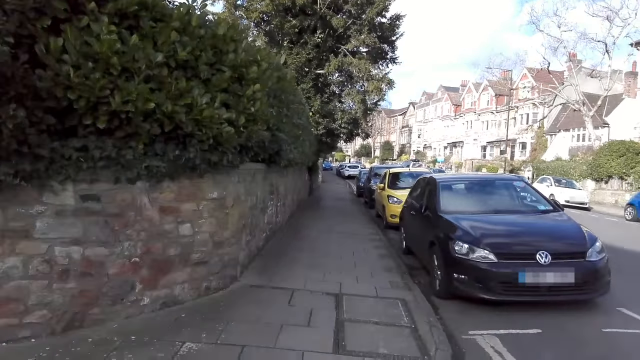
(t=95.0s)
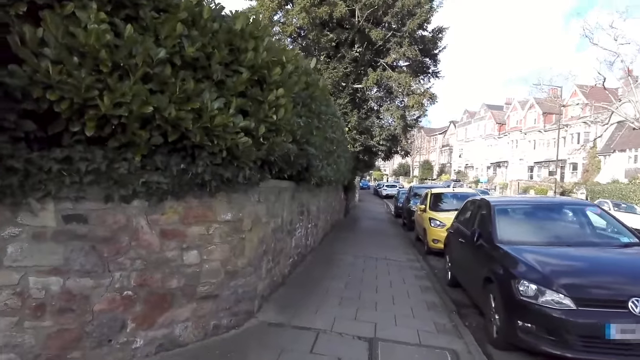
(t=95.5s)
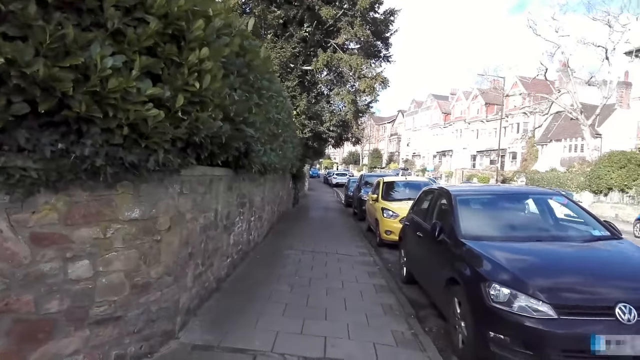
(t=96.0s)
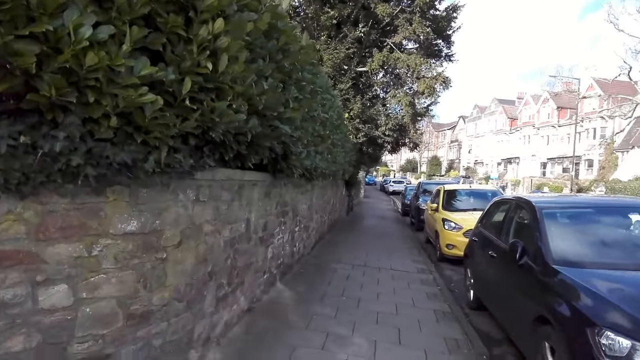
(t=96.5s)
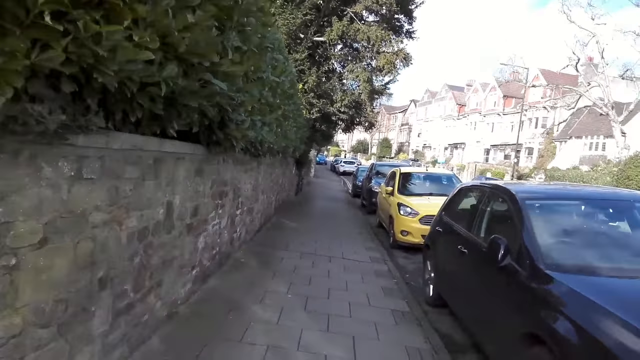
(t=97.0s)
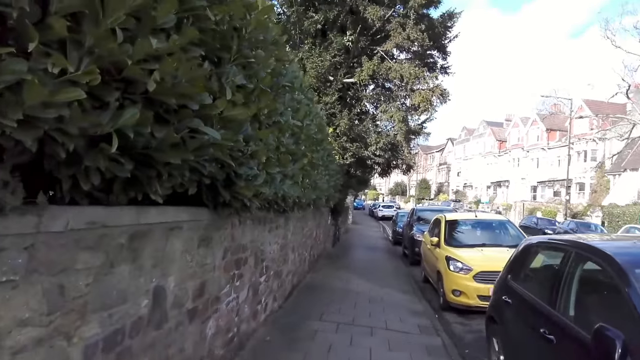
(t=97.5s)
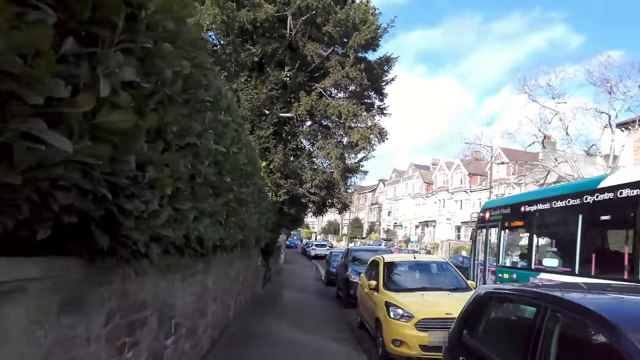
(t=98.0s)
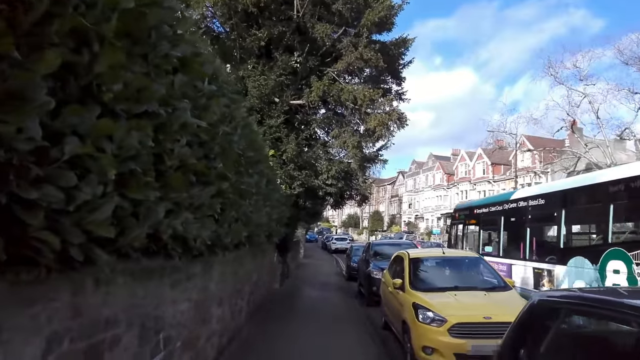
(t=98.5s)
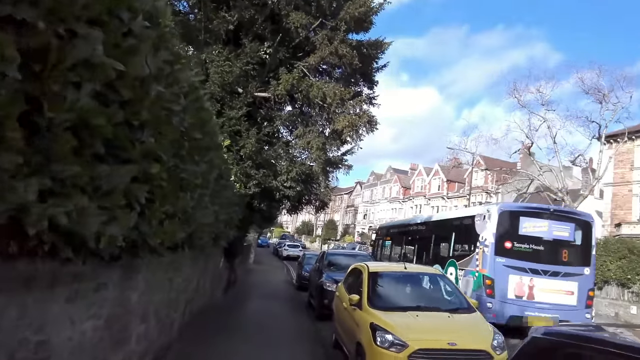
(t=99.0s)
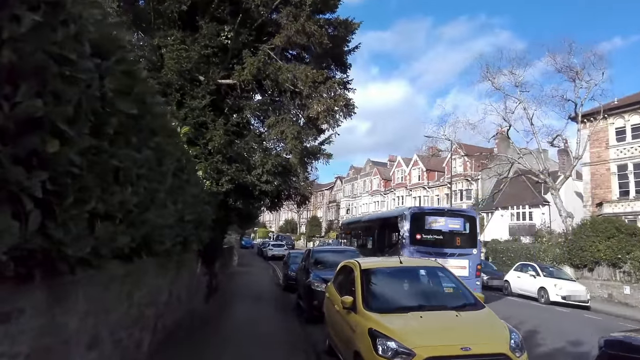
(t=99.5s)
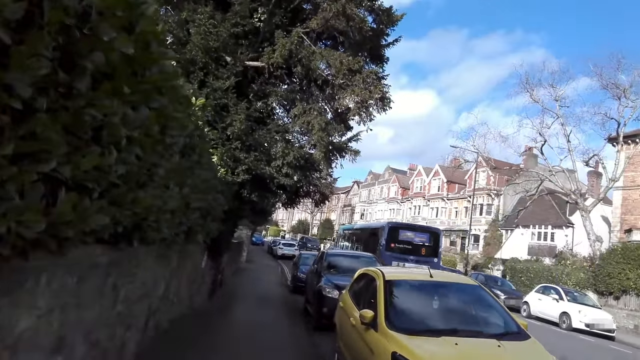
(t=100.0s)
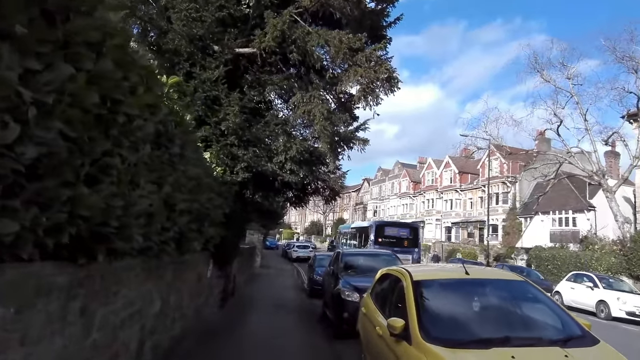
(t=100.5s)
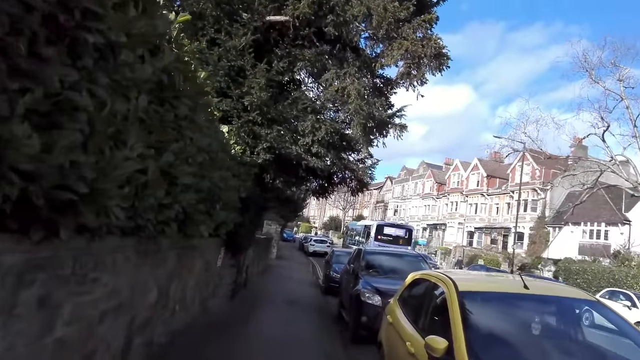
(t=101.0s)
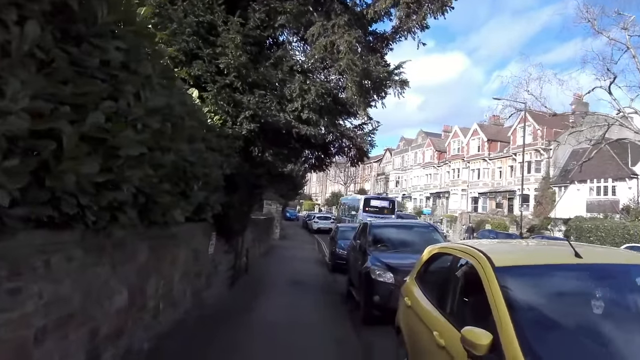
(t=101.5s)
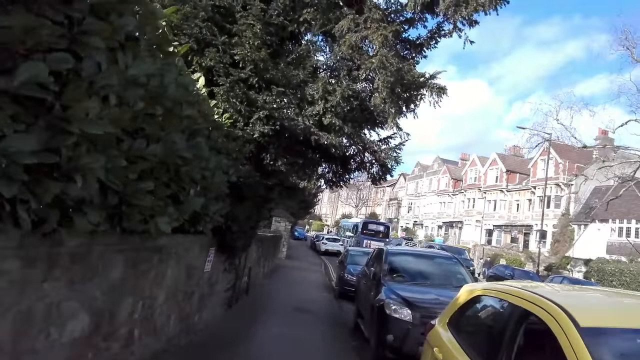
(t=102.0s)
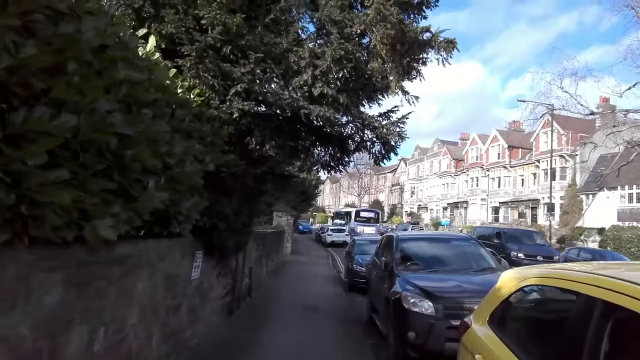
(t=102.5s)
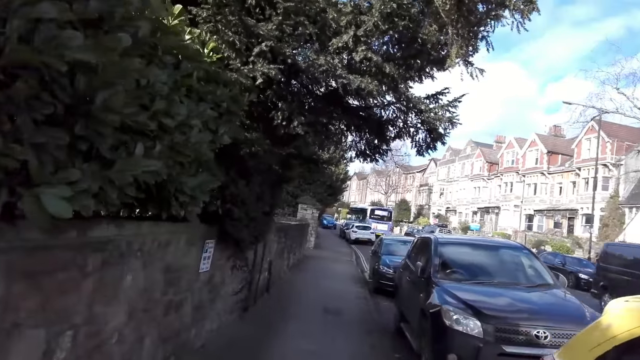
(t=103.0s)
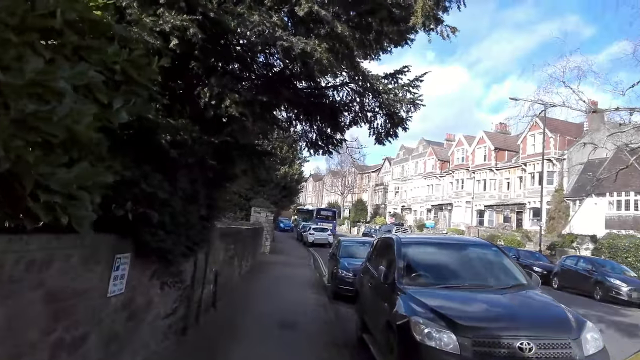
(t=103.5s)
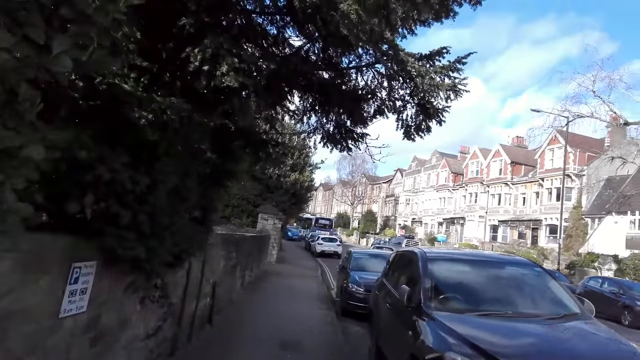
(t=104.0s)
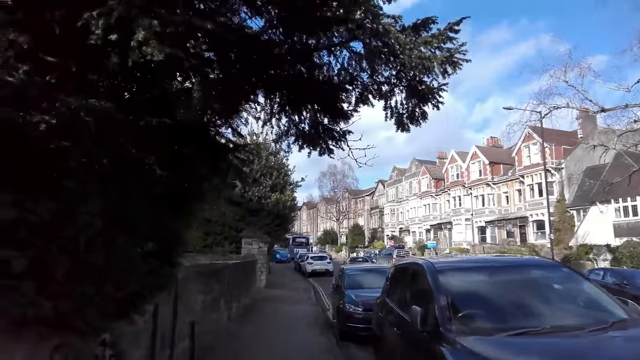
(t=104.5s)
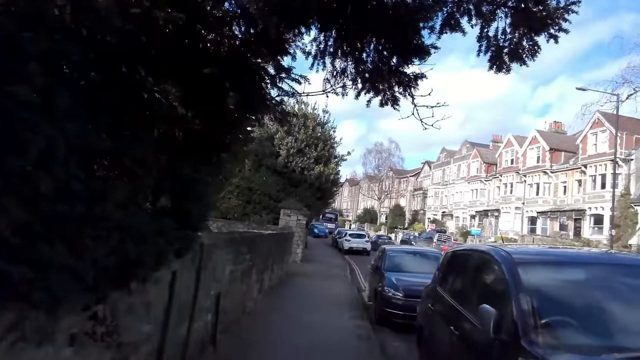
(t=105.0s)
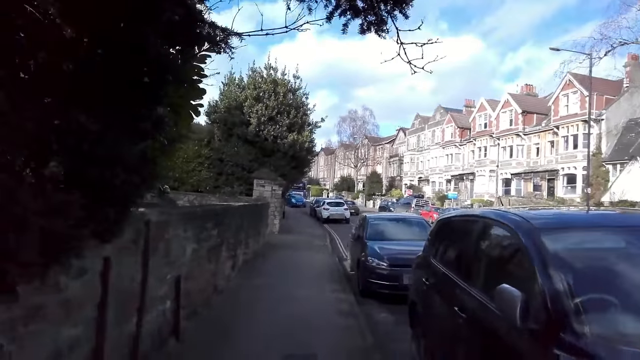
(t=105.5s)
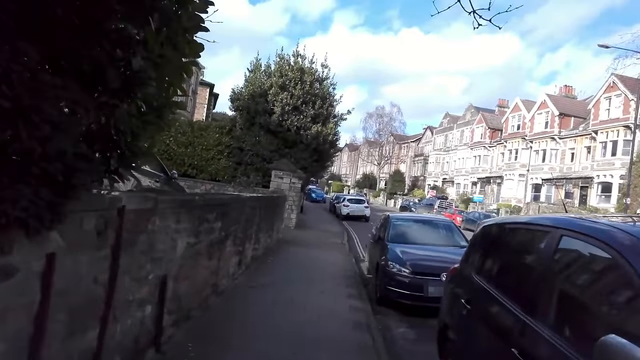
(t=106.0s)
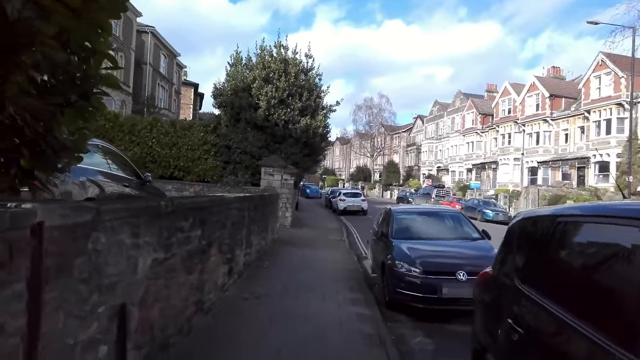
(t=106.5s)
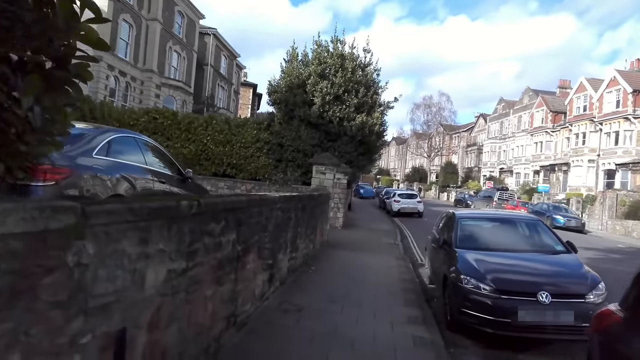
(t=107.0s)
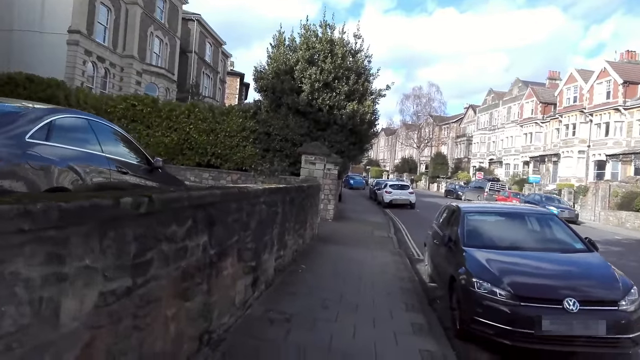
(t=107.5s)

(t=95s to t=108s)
A bus drives past the camera wearer. A black van drives past them.

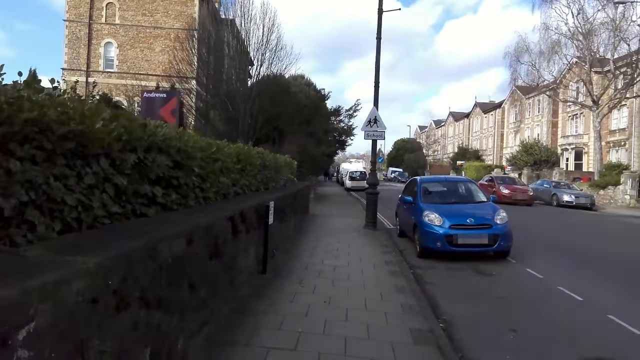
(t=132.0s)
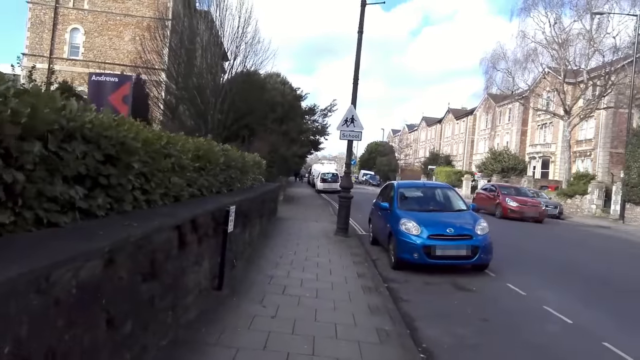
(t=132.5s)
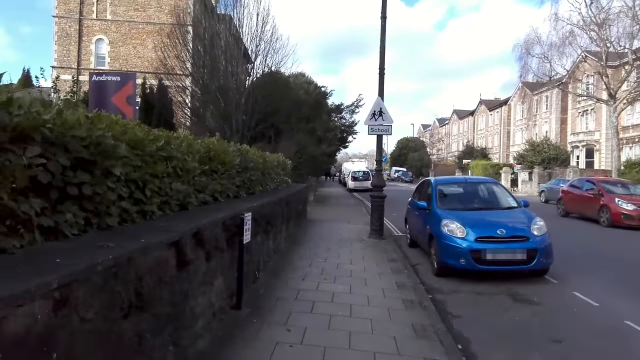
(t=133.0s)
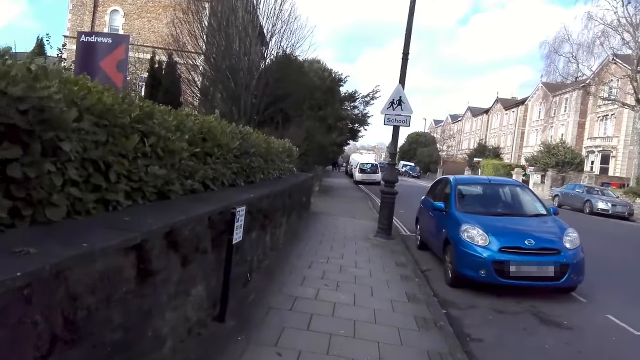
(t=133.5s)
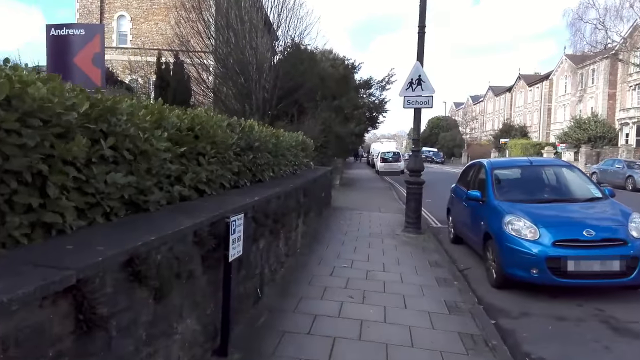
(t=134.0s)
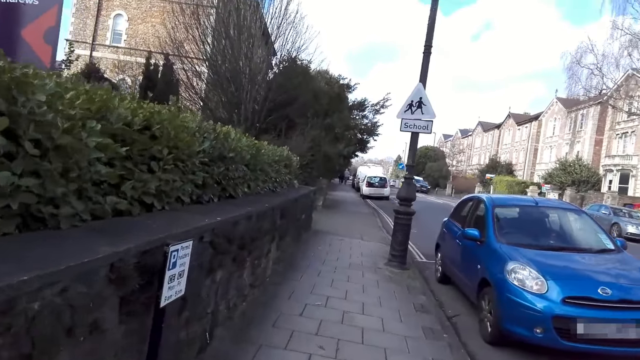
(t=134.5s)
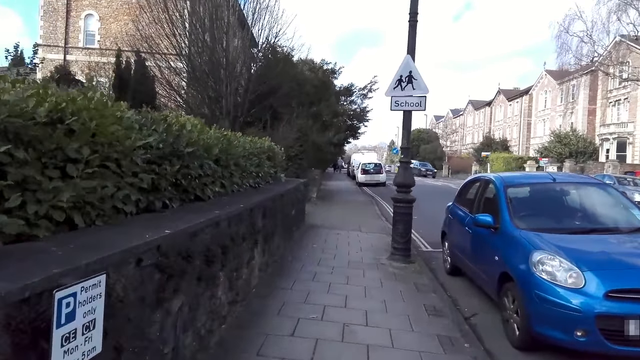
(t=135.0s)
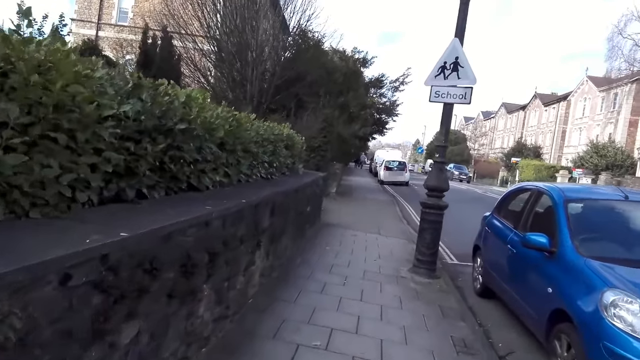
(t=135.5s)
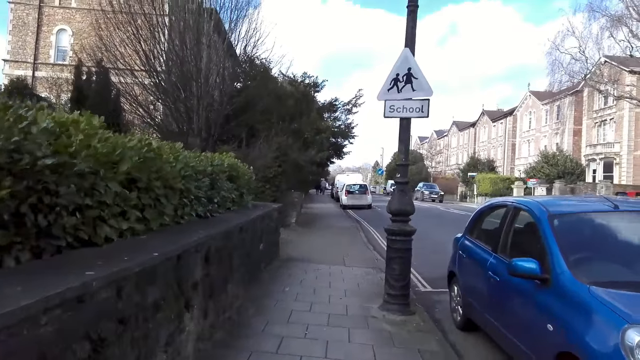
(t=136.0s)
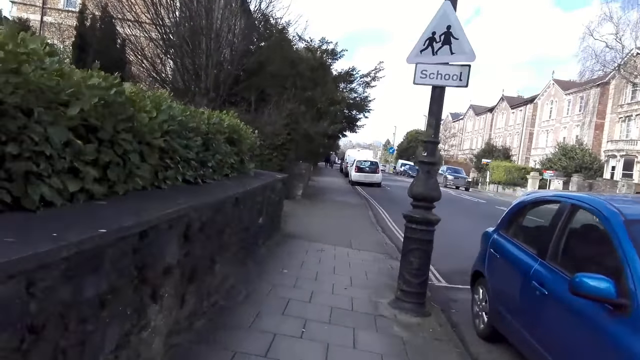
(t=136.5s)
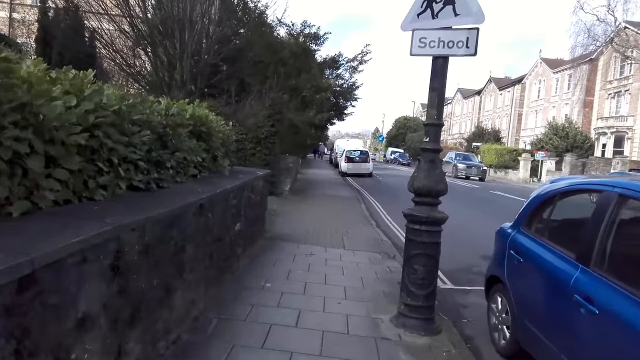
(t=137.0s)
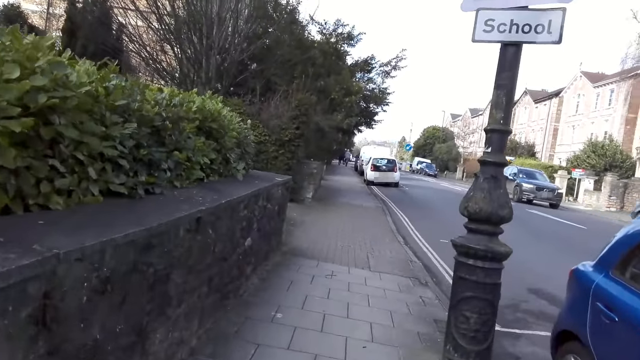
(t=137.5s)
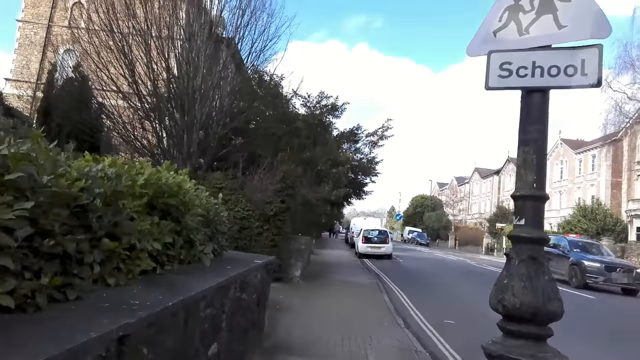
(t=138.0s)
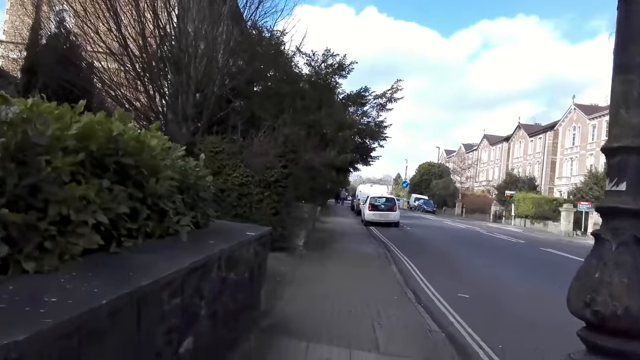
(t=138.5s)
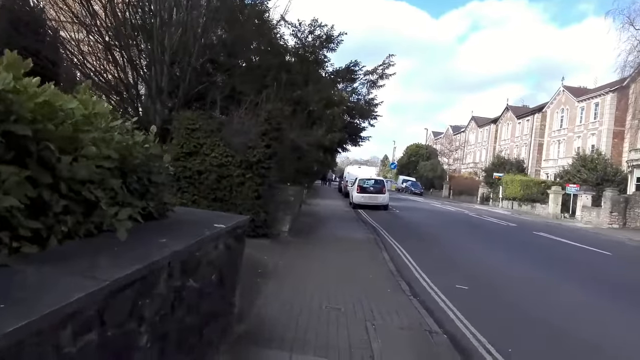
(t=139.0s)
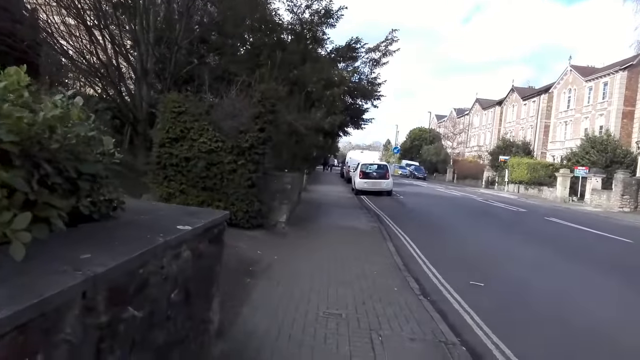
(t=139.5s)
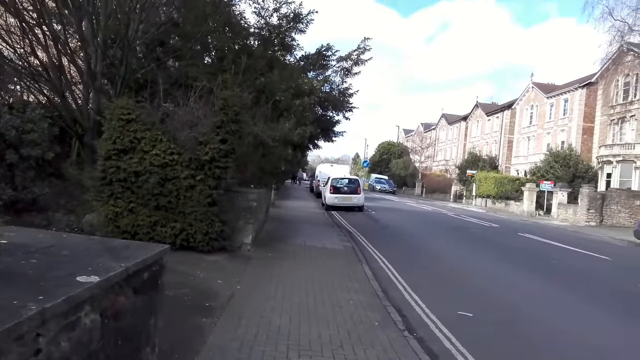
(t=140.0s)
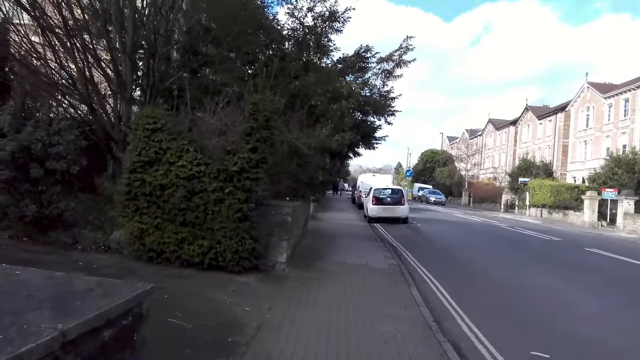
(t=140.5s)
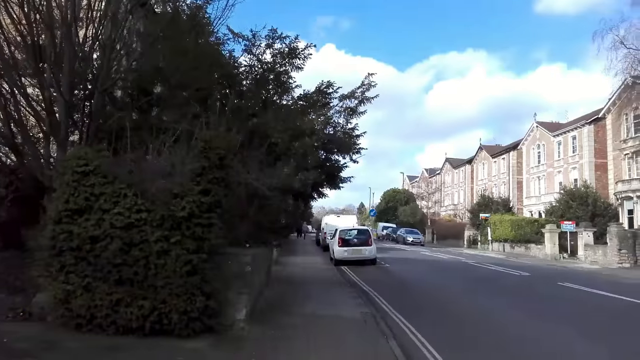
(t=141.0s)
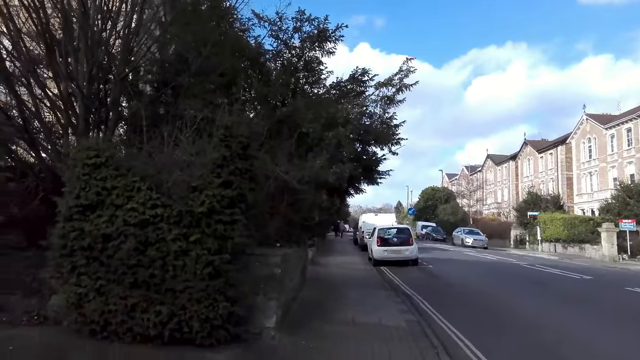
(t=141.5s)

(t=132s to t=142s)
A red car drives past the camera wearer. A black car drives past them.
